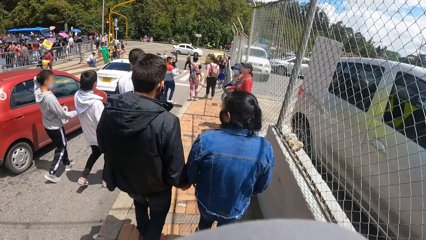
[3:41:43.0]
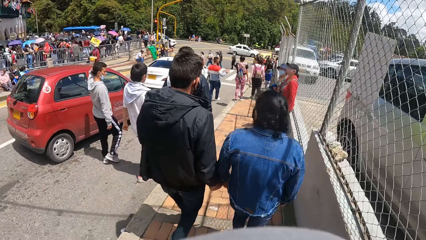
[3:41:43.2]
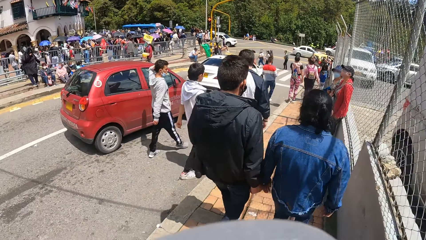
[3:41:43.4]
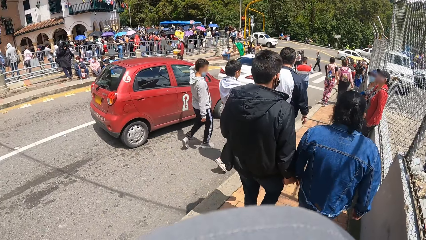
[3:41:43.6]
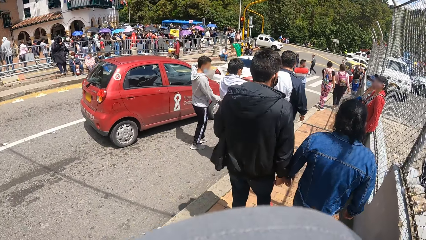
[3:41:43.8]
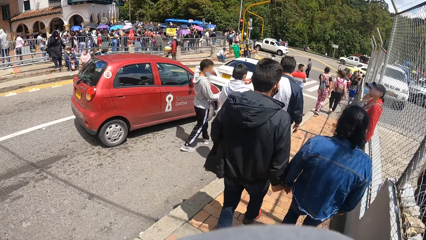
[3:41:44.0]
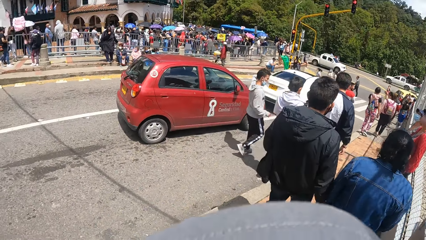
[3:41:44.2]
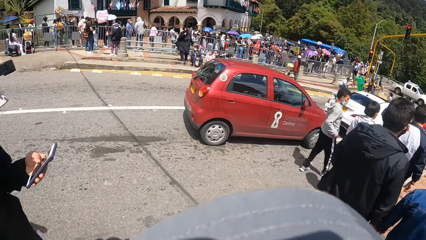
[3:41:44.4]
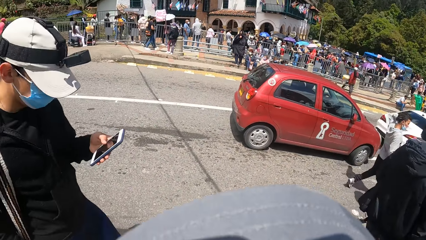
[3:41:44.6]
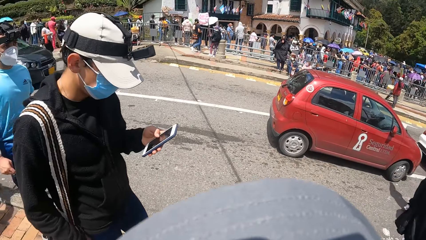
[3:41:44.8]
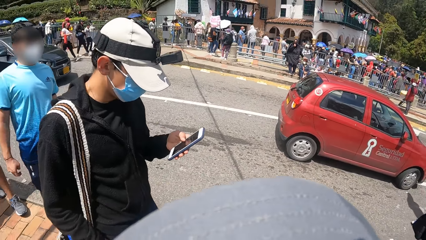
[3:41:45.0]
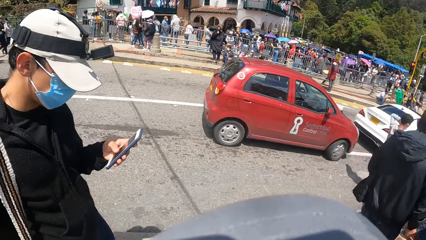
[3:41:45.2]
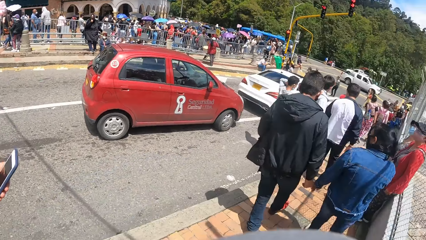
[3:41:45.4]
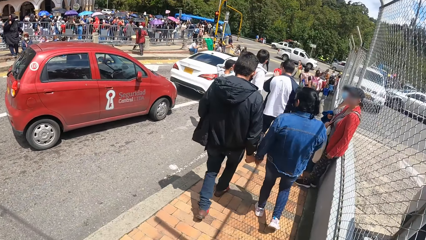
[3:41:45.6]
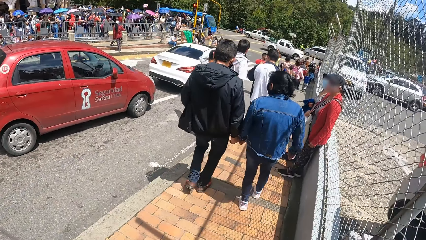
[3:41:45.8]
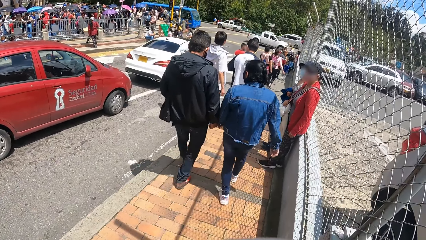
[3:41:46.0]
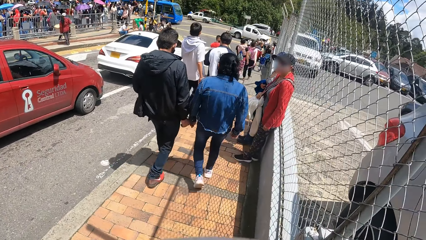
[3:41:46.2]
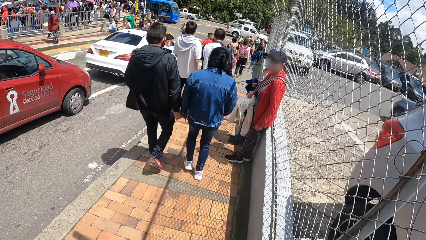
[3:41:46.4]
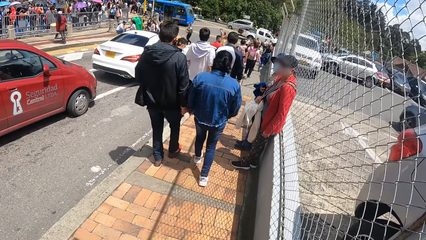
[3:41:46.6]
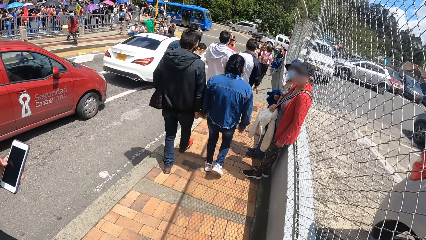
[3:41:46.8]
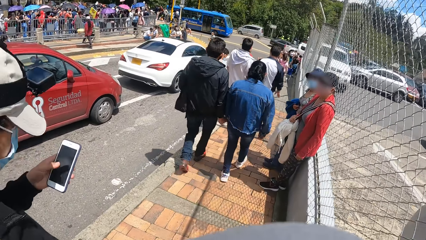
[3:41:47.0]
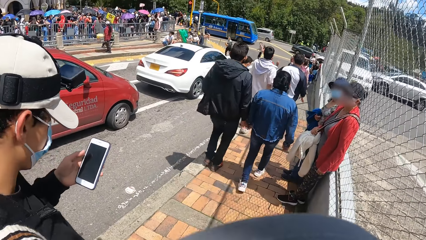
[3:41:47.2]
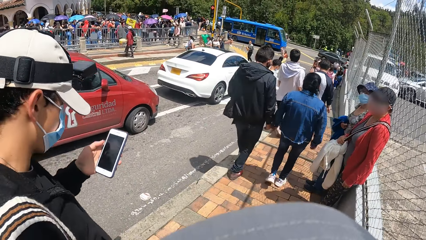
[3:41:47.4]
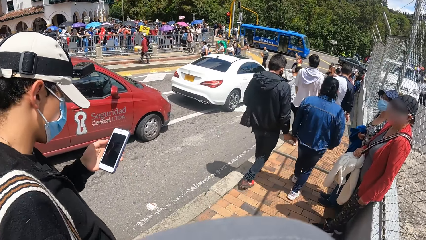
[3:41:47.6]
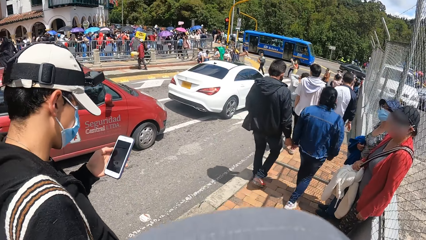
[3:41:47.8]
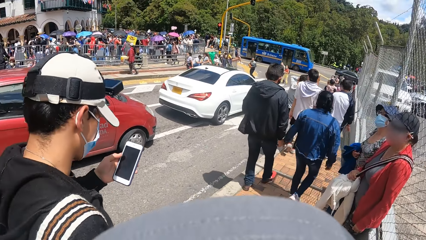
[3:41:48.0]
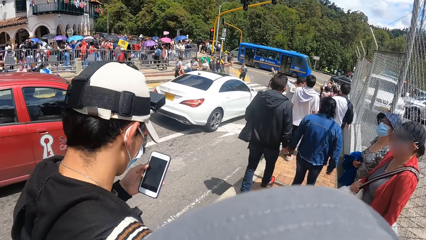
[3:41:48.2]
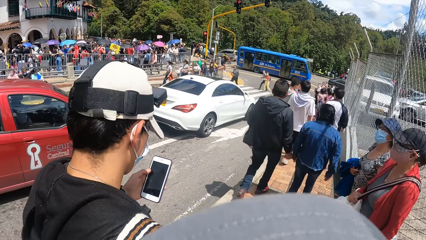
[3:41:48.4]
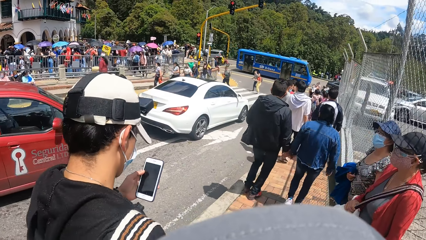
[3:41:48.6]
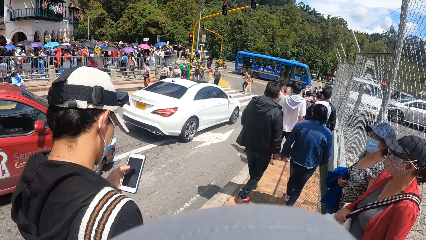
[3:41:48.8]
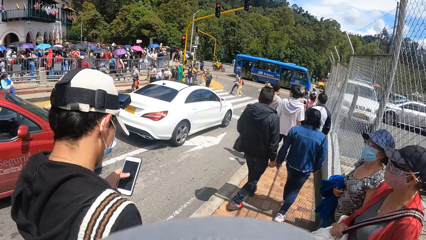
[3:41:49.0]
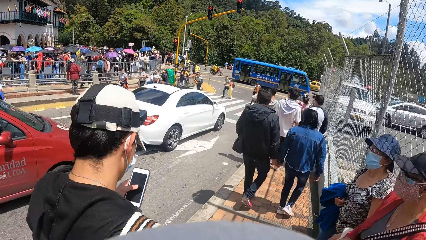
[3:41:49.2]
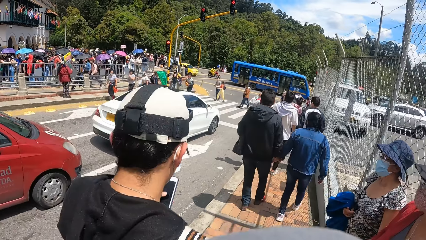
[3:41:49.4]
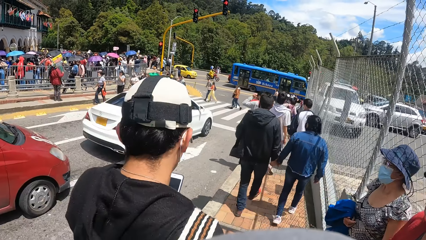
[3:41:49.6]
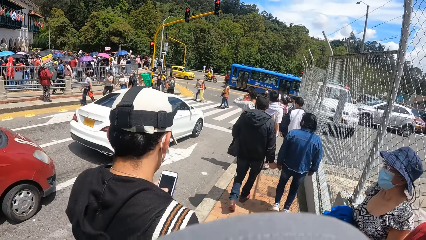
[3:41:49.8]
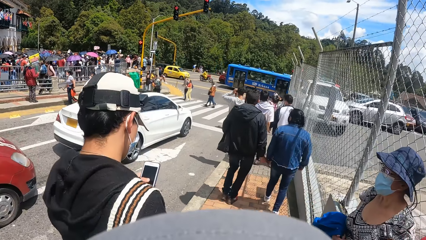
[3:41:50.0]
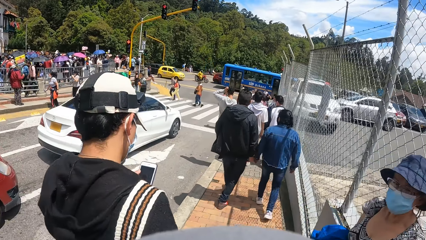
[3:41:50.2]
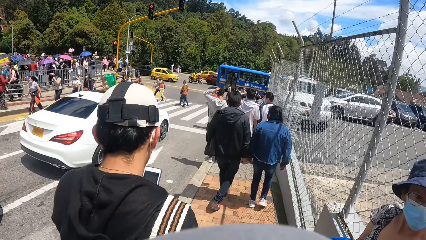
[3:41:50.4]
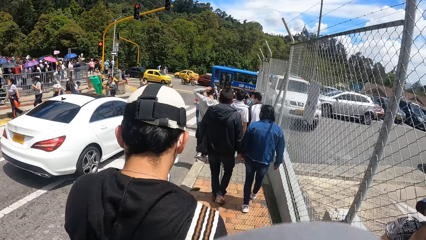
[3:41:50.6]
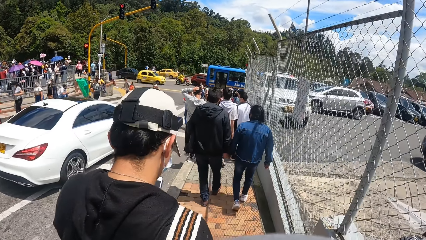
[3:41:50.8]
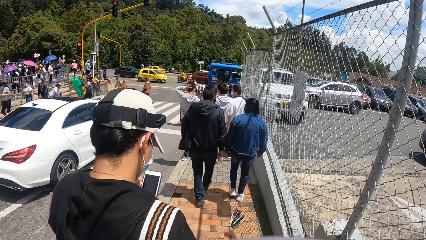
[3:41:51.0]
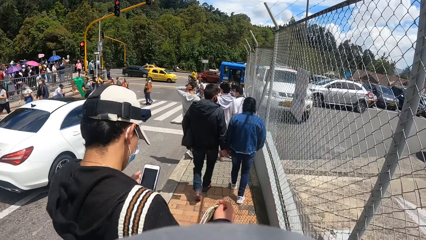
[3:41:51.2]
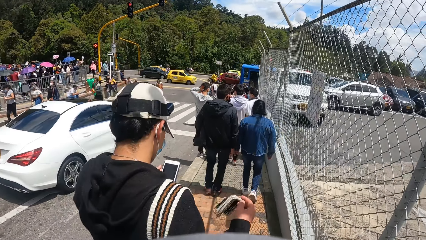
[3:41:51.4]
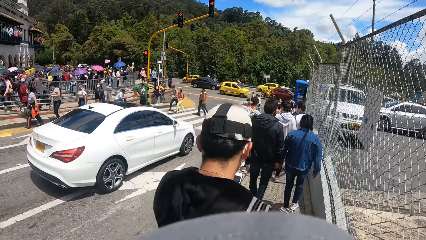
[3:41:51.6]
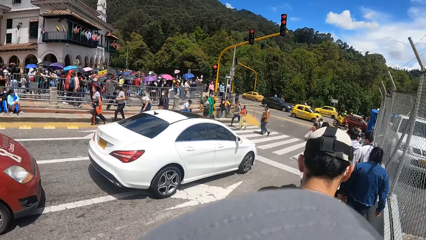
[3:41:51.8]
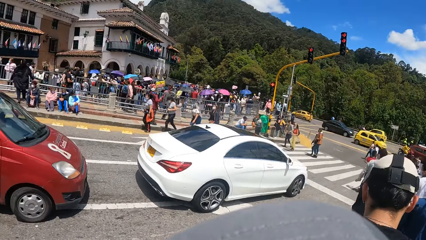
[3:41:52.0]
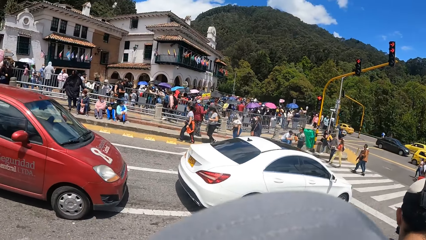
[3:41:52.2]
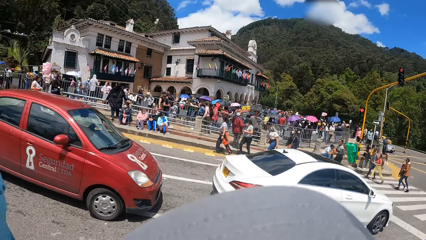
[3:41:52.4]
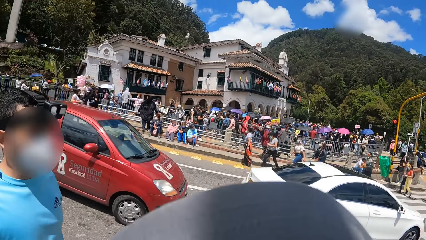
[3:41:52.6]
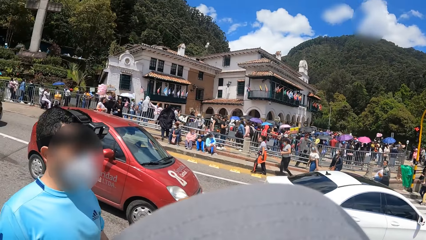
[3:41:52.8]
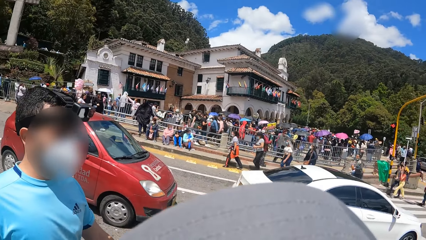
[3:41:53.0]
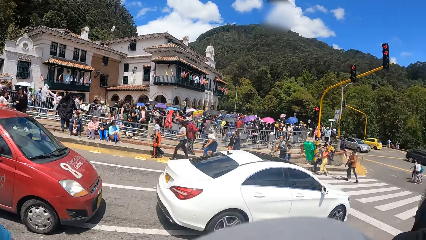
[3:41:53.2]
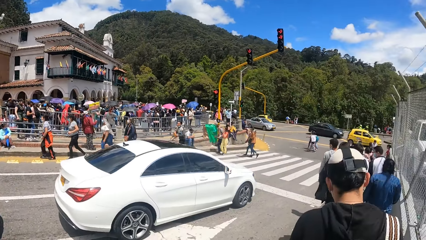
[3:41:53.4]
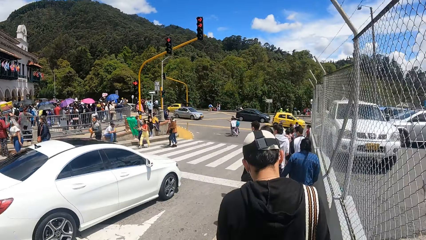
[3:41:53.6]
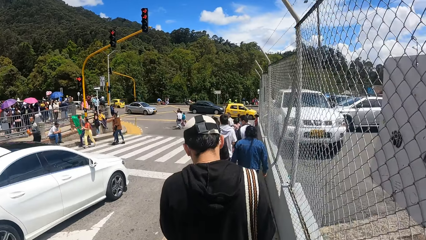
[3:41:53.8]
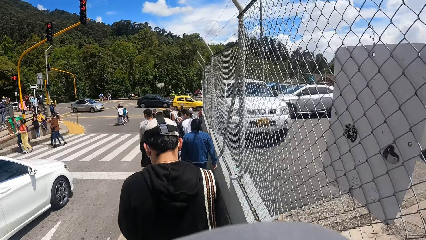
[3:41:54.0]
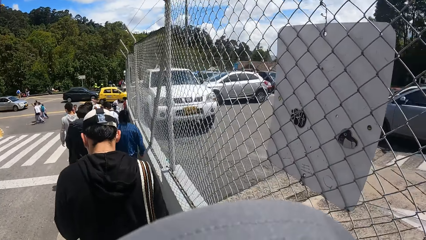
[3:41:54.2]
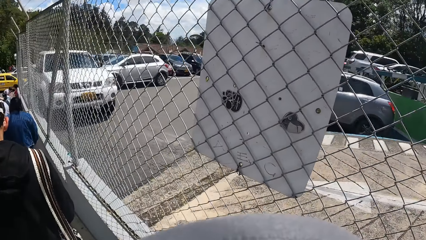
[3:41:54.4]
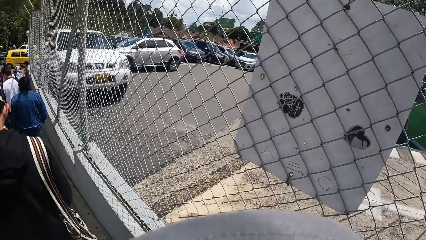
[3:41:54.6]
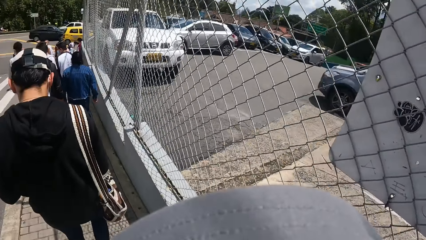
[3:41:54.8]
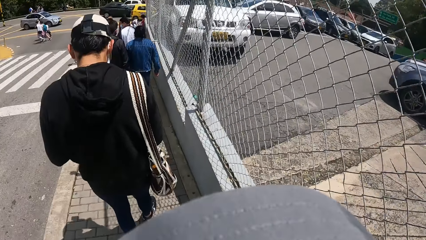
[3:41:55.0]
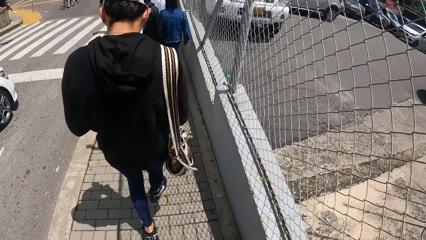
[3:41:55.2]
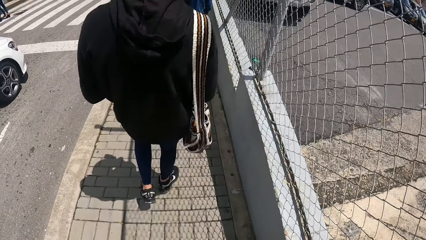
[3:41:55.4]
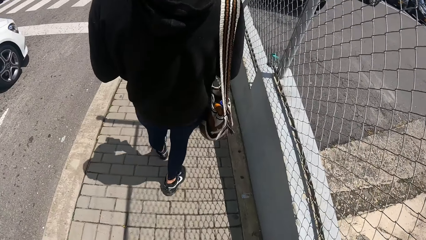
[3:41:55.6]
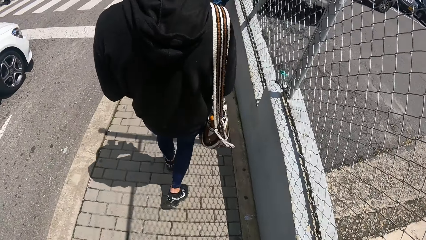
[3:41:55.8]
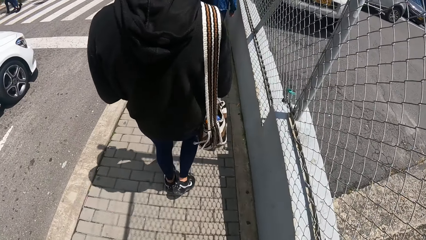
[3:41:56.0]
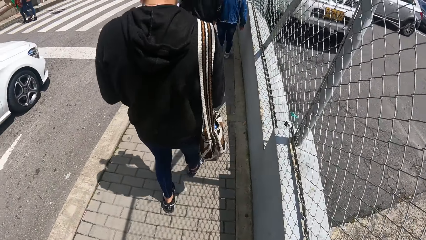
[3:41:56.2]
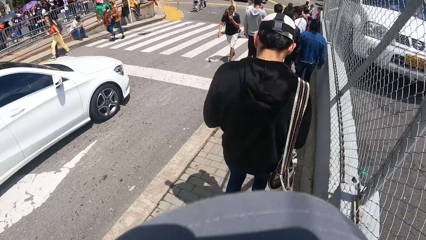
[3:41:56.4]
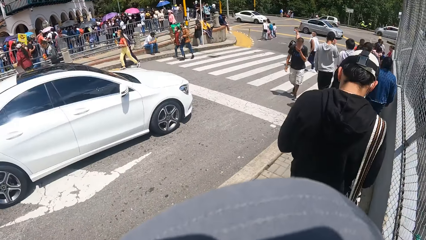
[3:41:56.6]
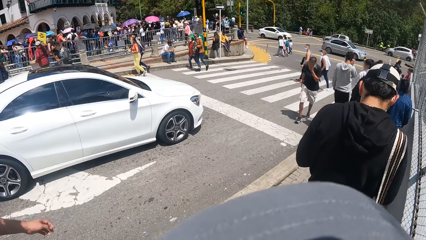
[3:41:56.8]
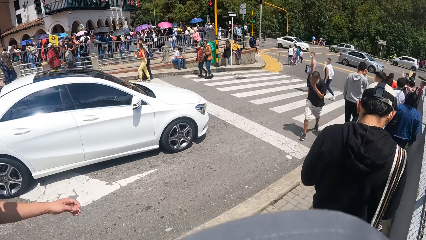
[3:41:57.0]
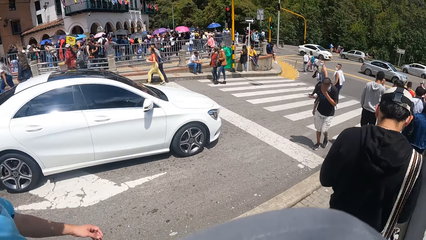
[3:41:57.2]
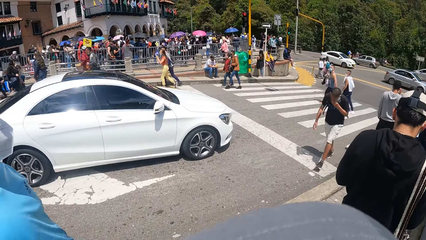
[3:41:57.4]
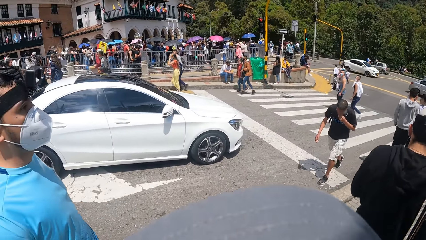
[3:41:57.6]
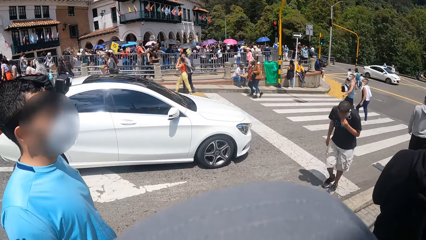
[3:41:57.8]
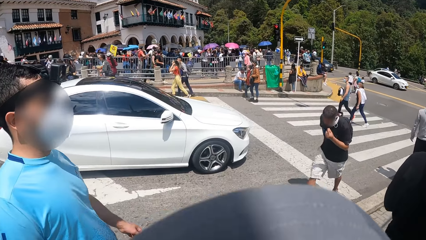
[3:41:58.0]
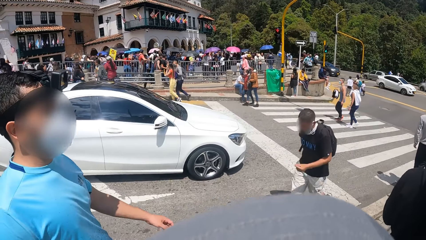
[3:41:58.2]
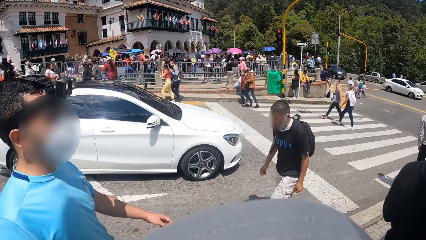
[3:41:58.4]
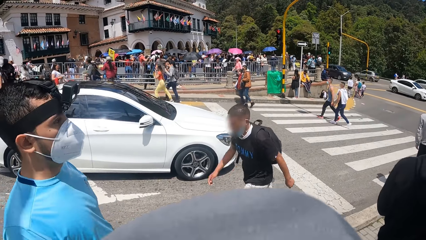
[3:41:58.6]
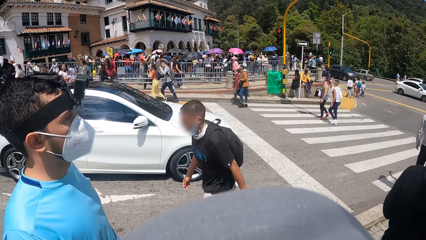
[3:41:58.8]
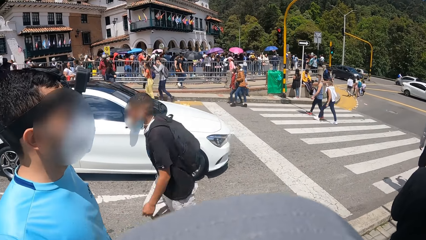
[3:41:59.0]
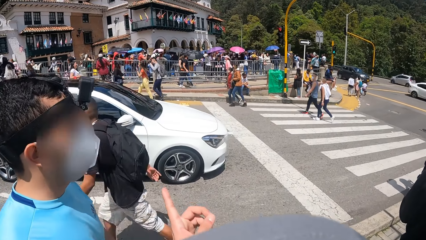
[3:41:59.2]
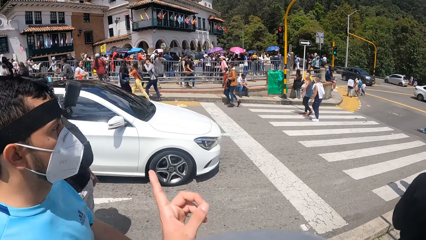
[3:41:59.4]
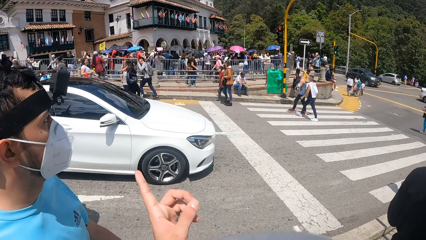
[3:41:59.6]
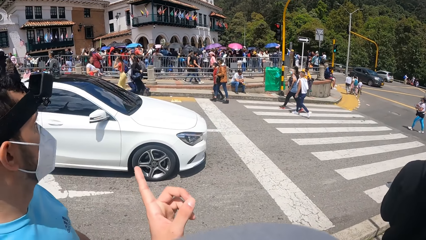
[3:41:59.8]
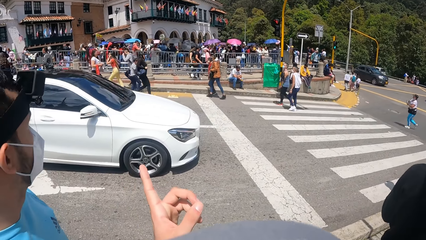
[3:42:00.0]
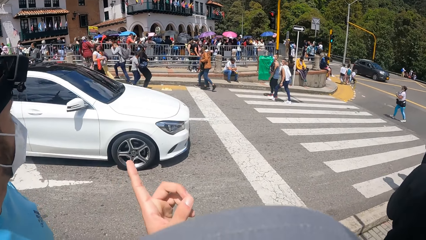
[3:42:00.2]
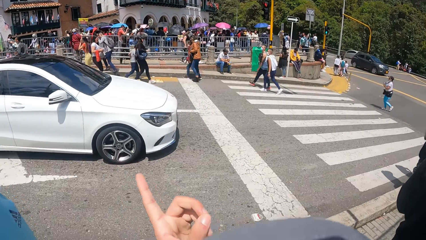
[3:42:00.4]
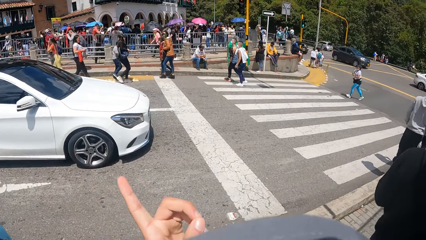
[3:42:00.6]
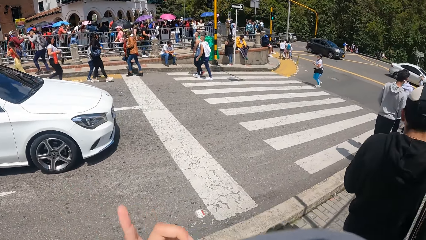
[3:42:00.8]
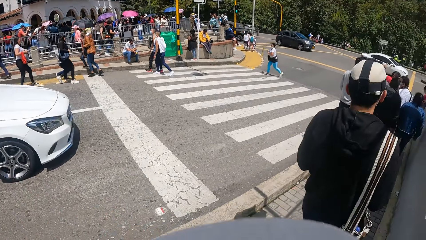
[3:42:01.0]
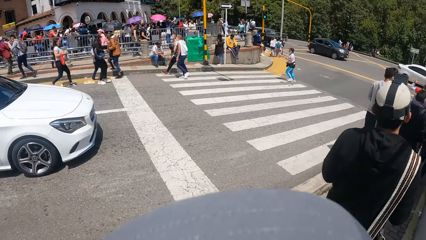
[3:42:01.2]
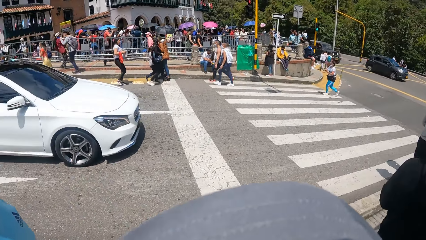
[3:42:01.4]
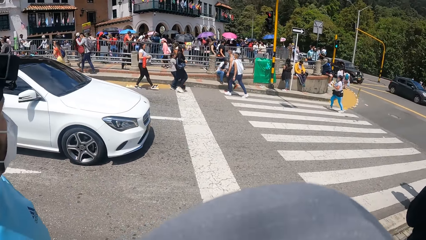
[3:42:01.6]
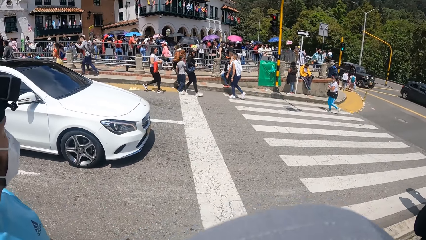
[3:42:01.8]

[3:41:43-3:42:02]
The man operates a phone with his left hand. The man waves a handkerchief in his right hand. The camera wearer looks around. Another man walks around. The camera wearer points to a man with his left index finger. He interacts with the man.
